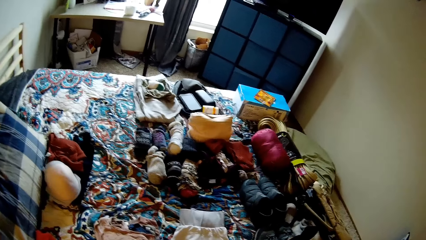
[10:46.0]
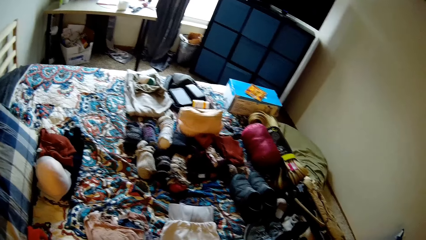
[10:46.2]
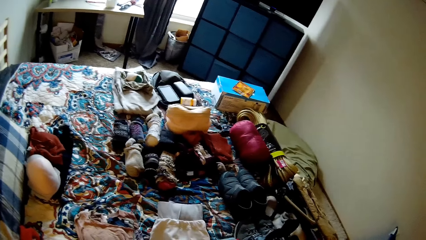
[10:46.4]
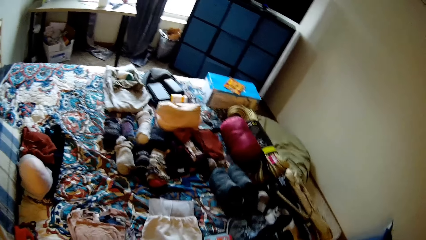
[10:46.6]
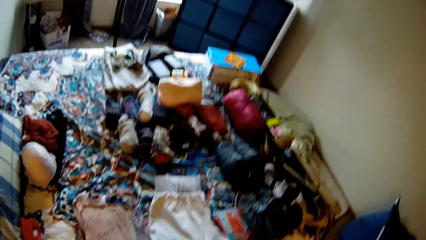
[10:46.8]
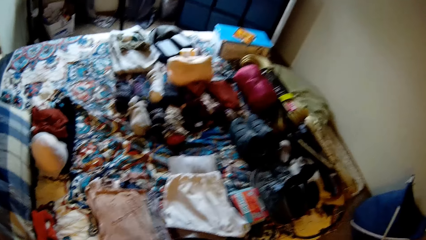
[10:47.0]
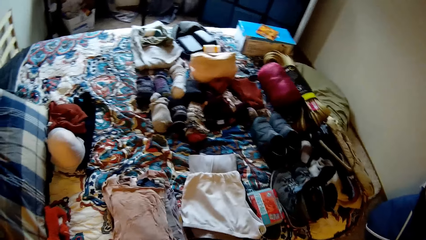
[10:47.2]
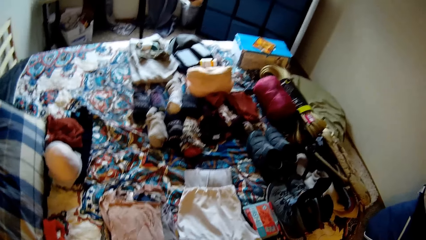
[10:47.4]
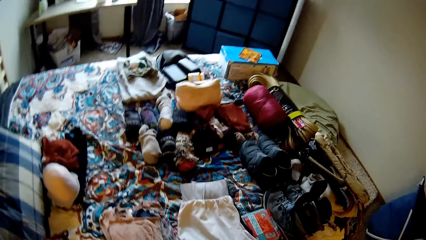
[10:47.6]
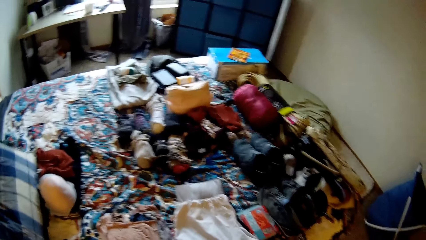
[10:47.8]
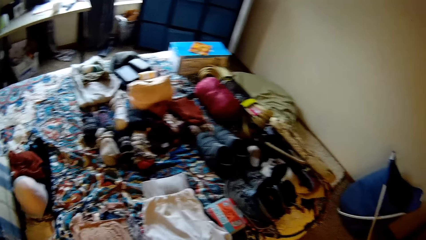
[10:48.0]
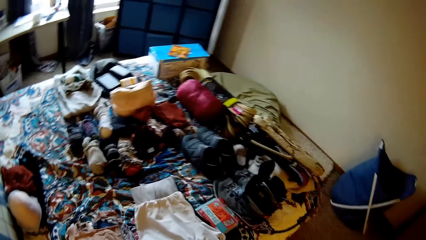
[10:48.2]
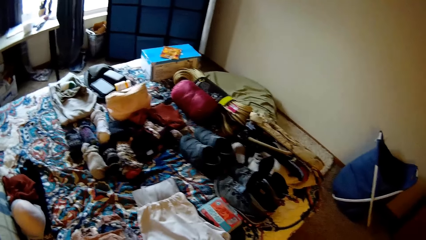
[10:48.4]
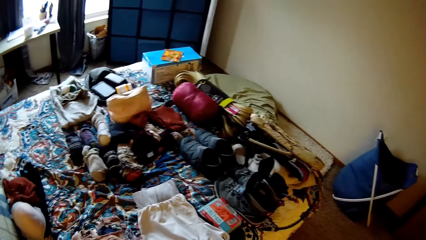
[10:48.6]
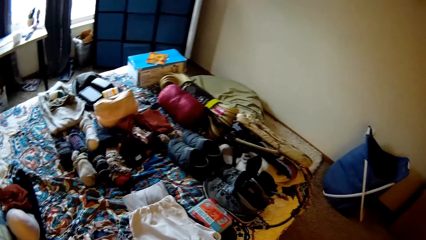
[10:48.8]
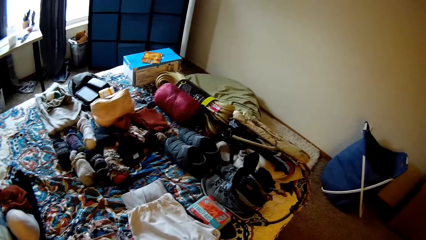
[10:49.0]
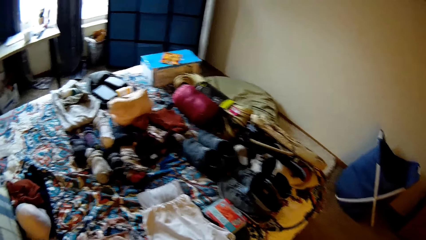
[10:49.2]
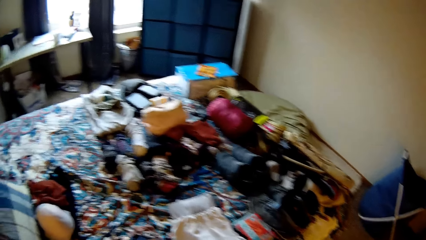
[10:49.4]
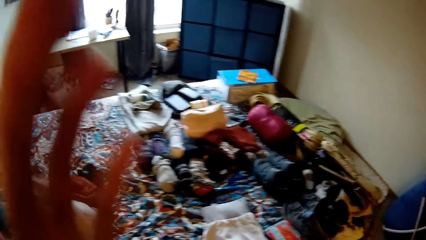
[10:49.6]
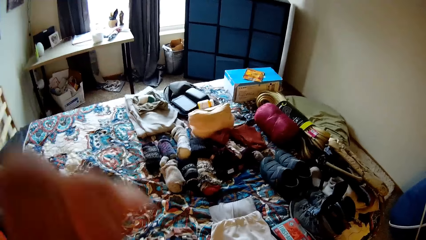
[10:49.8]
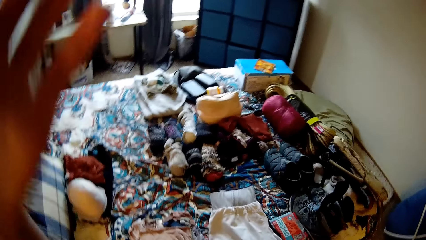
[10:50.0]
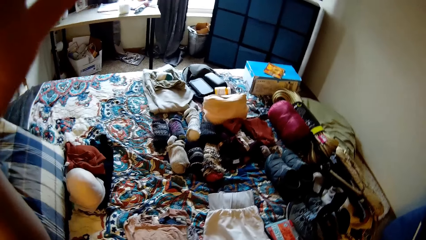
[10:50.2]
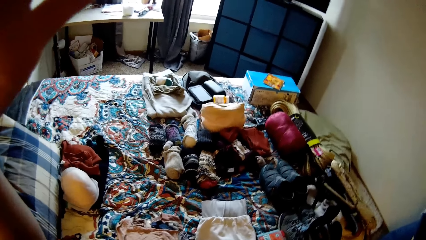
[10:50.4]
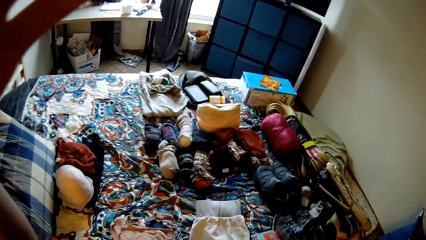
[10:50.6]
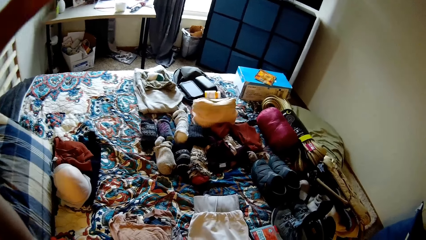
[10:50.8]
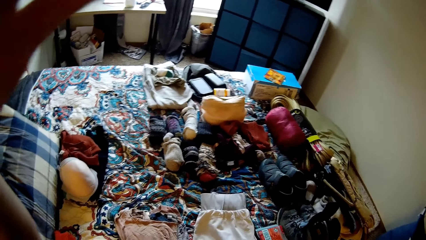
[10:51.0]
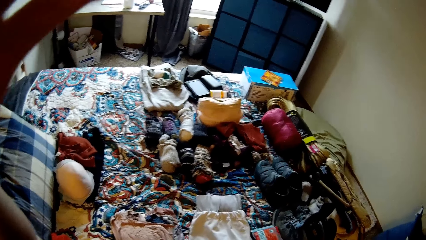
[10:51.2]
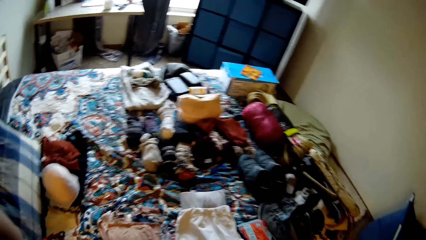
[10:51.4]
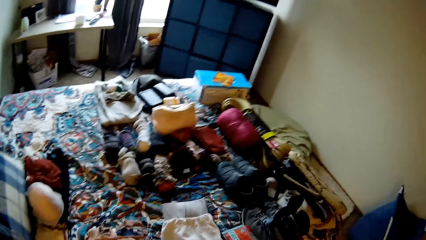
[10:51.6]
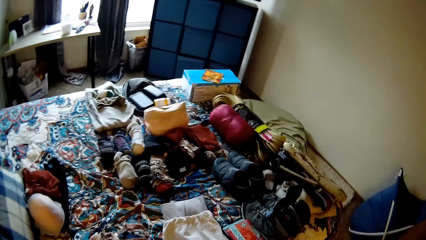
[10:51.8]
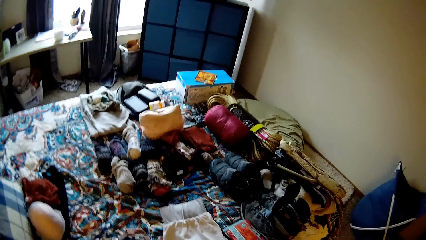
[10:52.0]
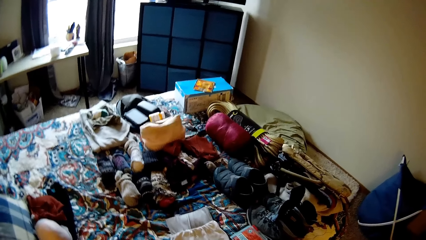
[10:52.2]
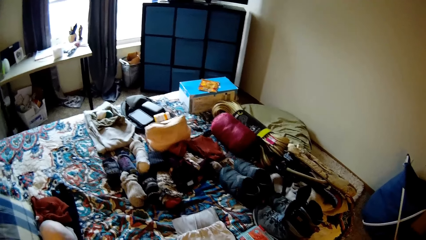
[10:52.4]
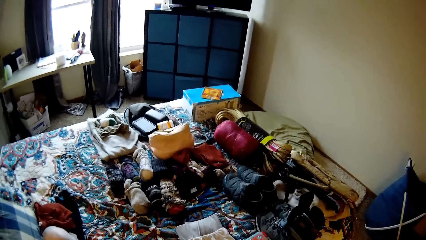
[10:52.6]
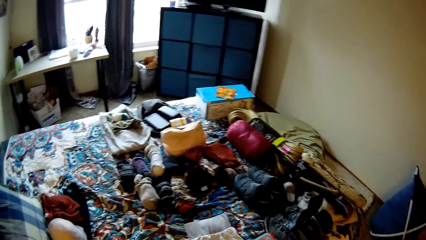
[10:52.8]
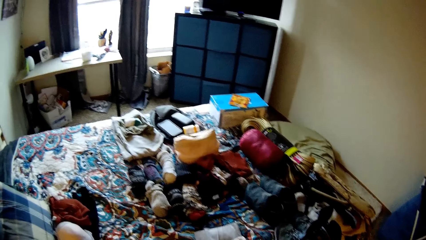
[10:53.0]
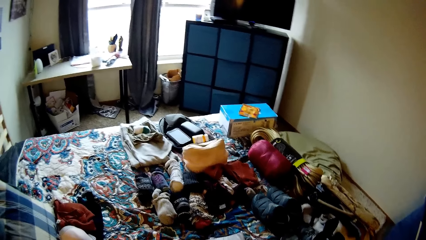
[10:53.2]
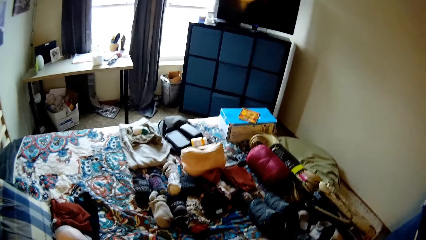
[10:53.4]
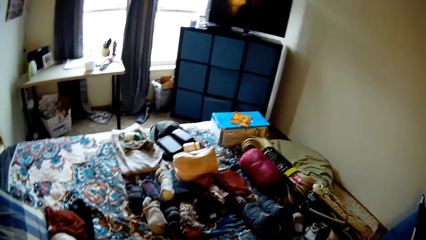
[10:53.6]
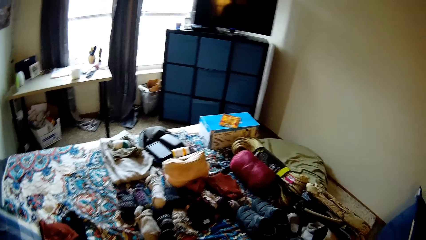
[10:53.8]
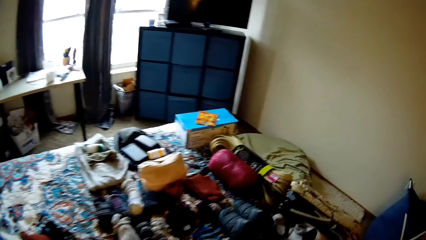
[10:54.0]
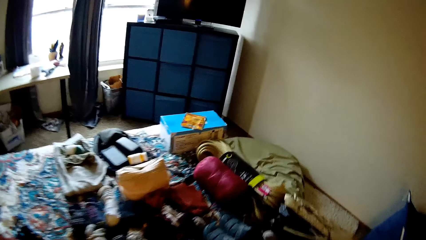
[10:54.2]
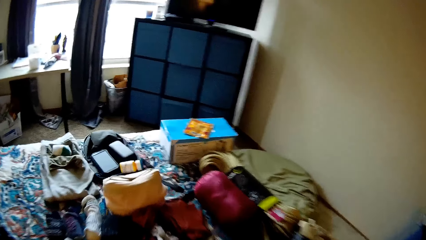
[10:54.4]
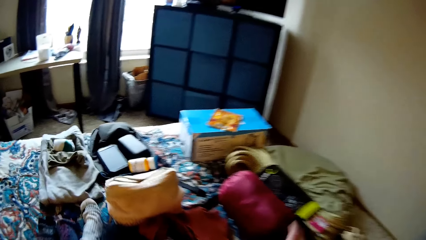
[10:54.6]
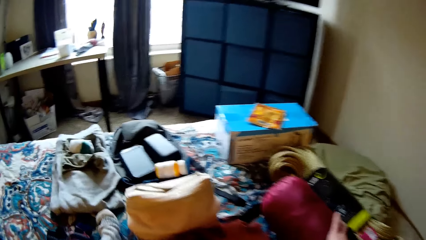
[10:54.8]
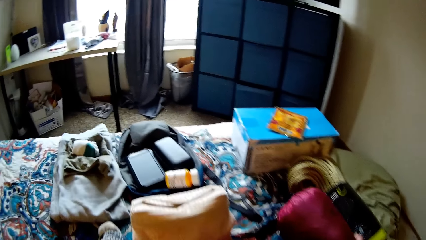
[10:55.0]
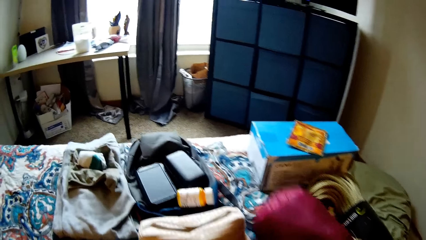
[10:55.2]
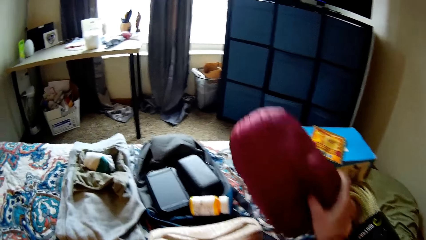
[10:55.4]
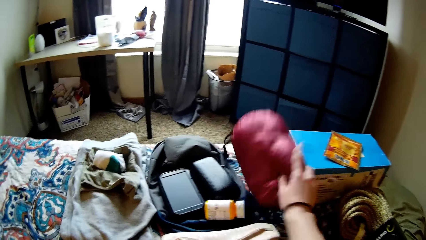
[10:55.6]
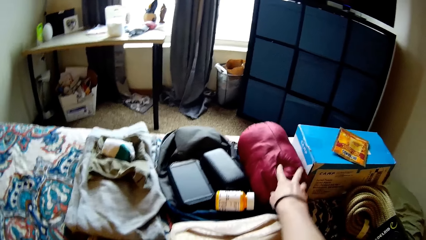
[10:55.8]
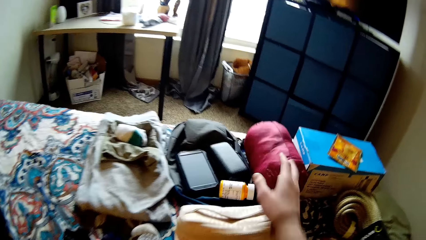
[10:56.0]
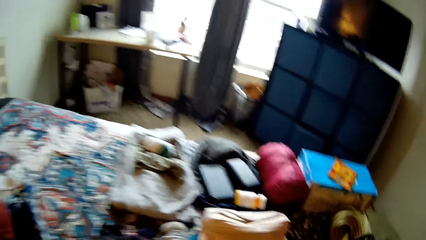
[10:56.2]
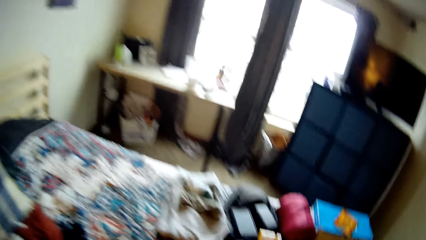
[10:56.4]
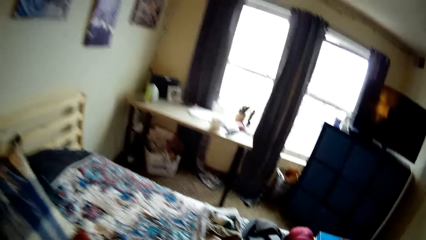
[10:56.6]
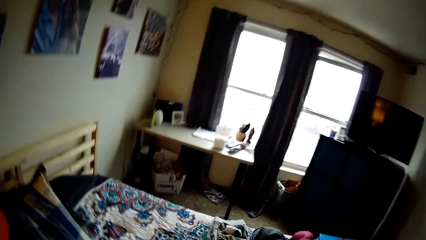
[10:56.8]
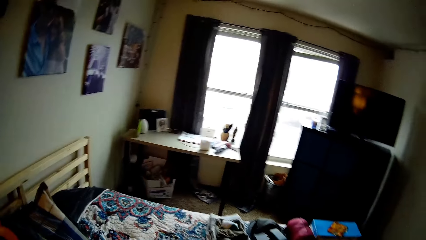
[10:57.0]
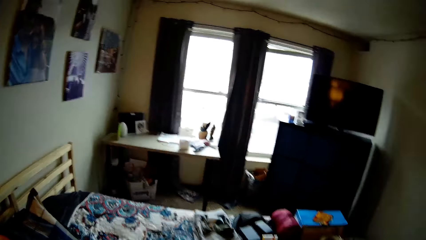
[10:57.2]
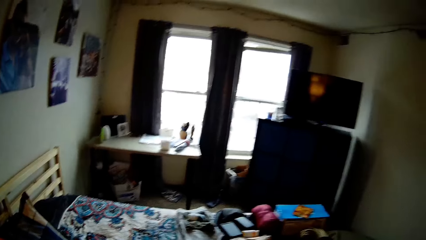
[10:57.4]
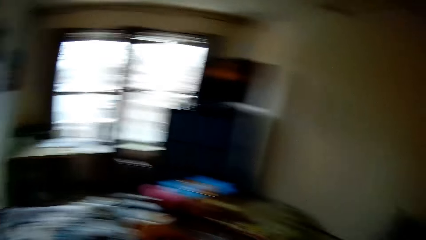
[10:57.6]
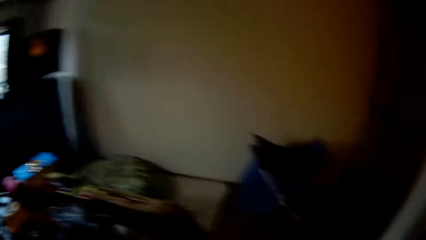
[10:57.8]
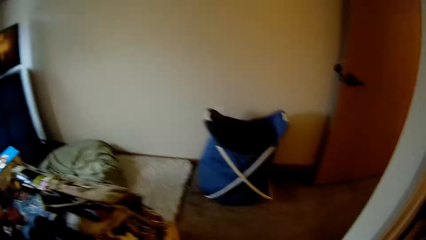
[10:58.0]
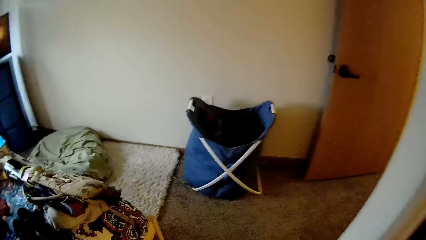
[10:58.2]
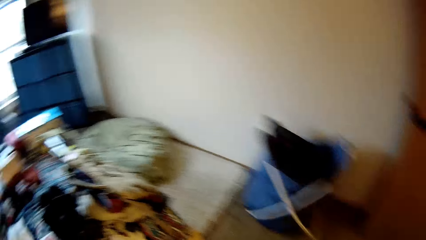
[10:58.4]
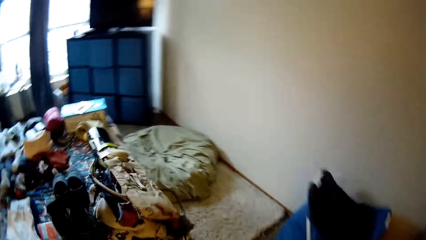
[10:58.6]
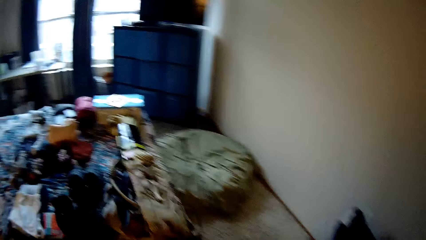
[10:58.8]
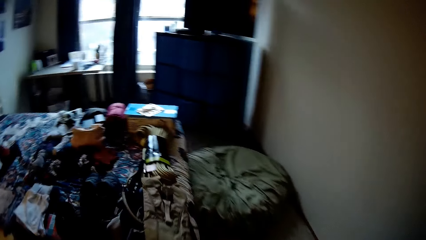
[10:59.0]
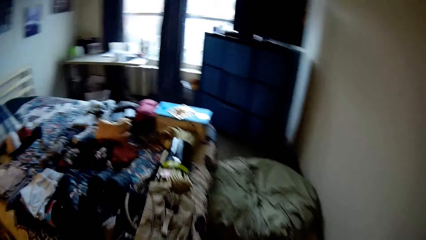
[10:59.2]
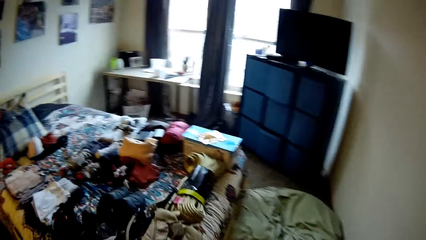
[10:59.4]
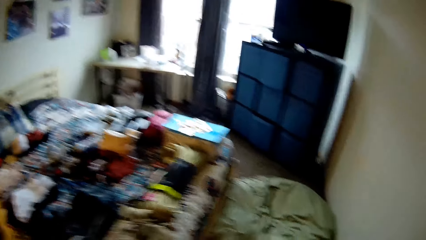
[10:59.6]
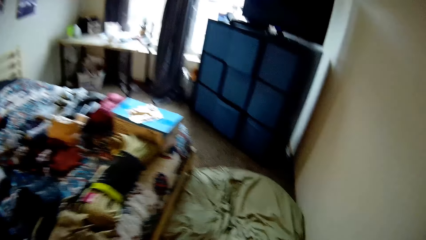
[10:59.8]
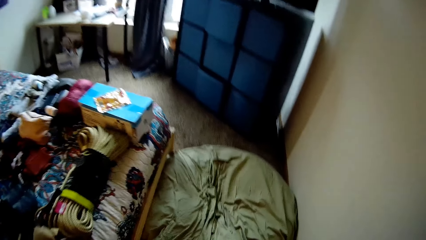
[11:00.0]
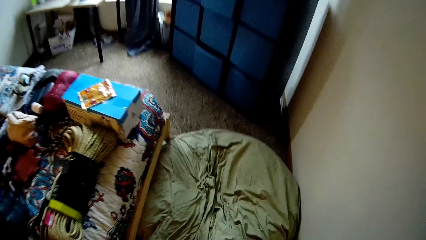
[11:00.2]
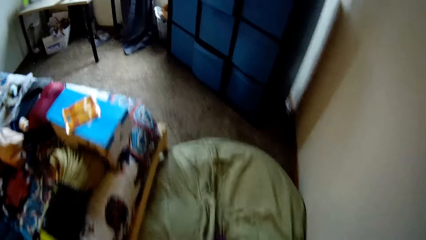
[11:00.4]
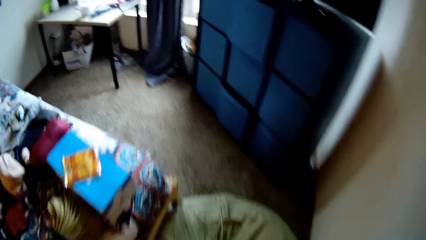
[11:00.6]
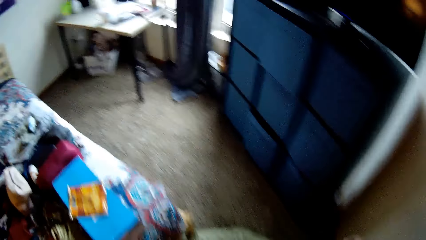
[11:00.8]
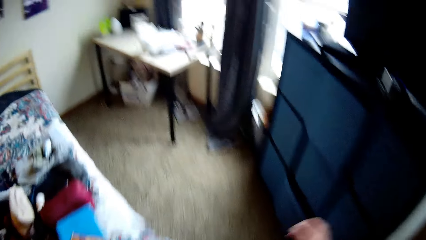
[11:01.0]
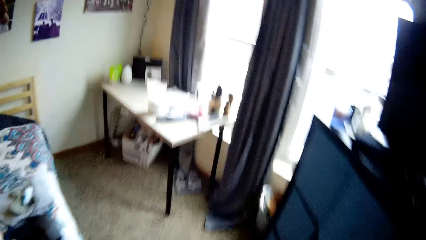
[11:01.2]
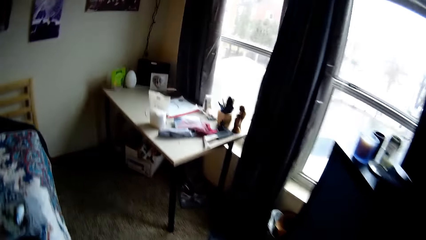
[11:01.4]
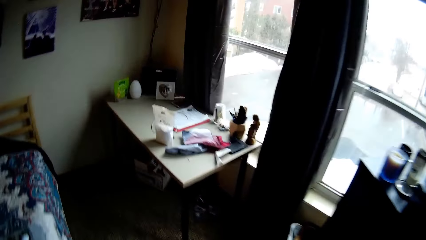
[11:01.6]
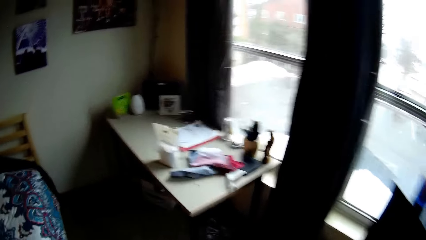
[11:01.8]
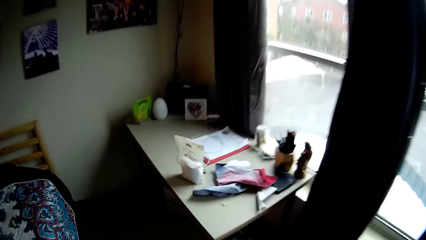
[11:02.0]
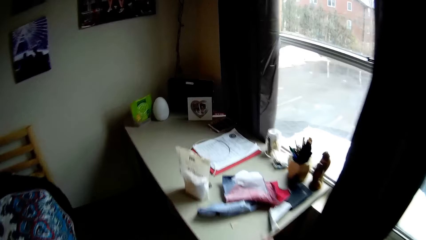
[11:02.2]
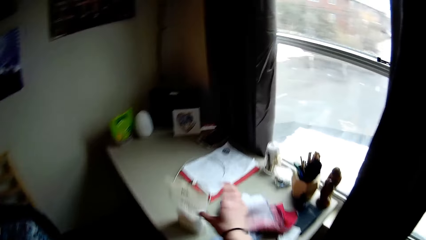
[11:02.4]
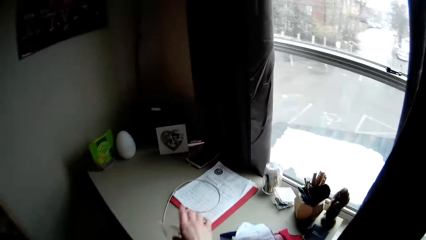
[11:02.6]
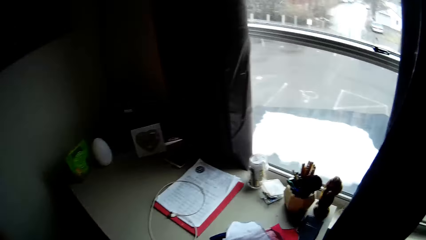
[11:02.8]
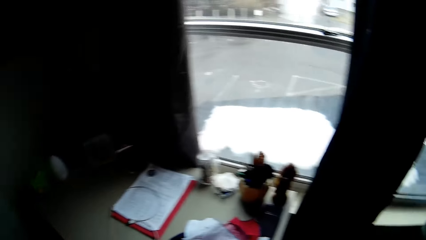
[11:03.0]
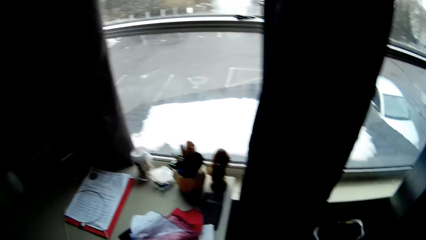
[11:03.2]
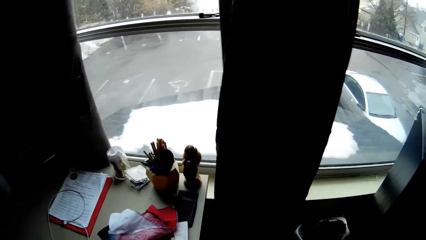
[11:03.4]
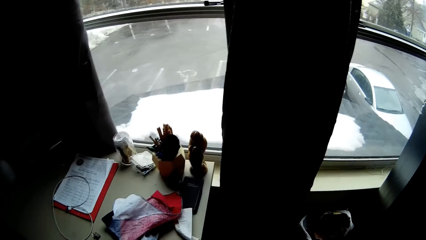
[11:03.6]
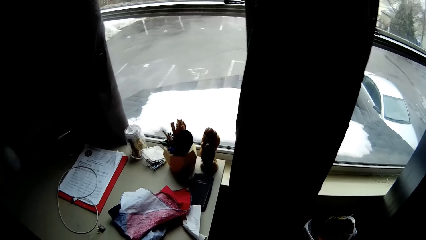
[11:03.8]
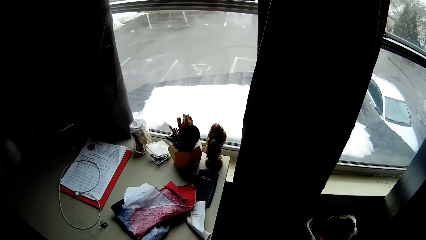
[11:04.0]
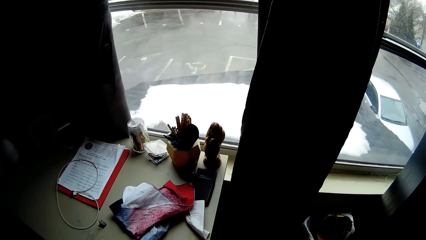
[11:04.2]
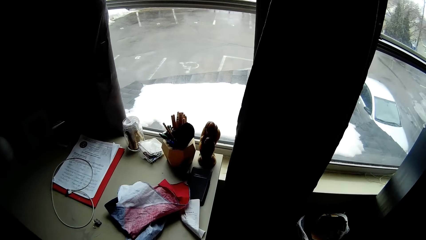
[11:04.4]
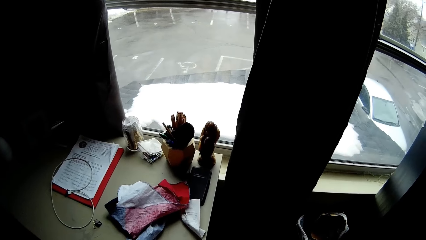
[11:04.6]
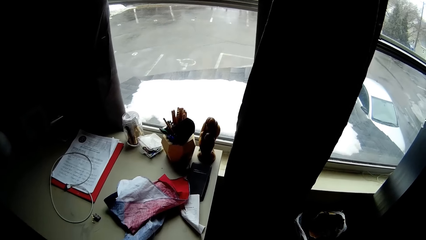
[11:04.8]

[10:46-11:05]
The camera wearer turns around the room. She touches her face with her hand. She raises her hand. She turns around the room. She picks a bag, moves the bag on the bed and drops the bag. She turns around the room. She walks round the room. She picks up a nylon from a table in the bedroom.
